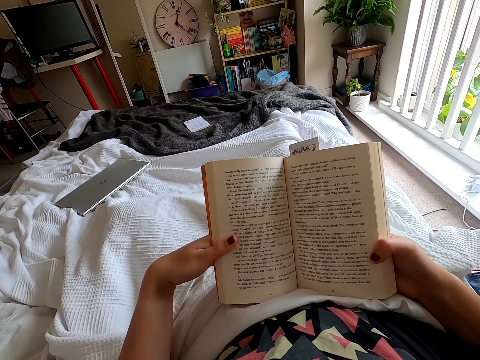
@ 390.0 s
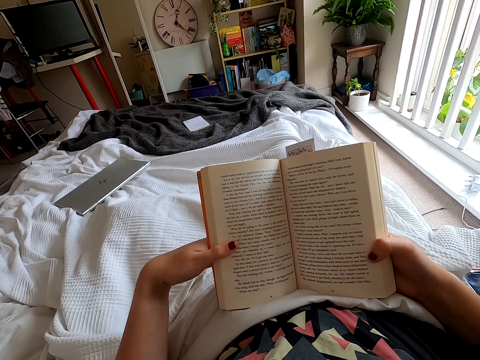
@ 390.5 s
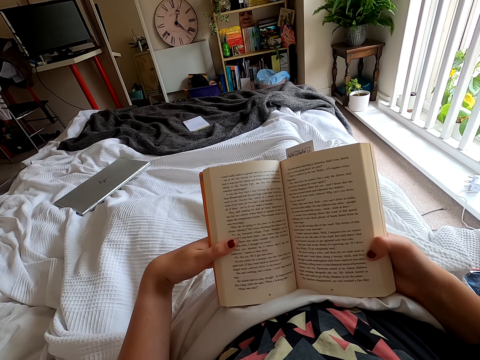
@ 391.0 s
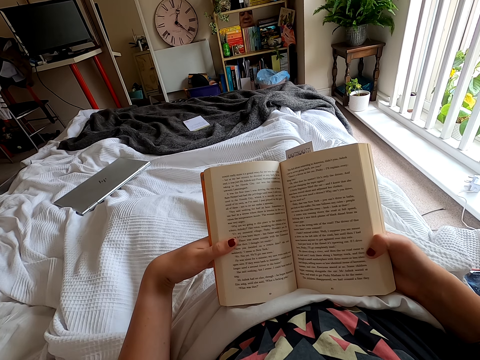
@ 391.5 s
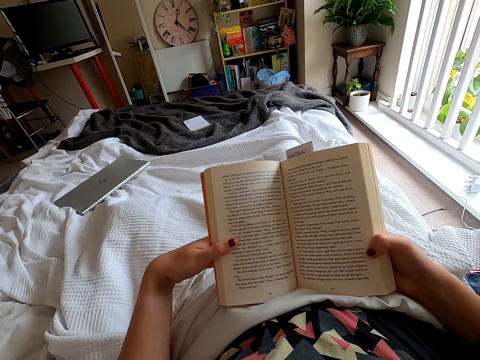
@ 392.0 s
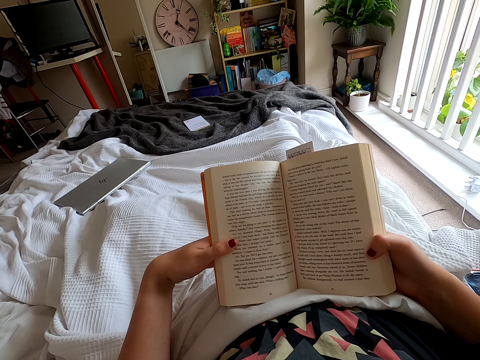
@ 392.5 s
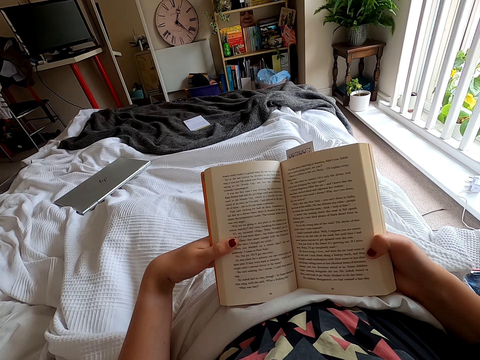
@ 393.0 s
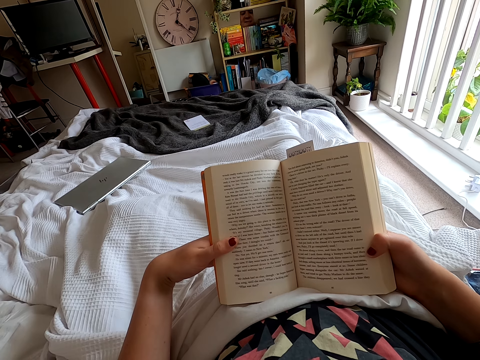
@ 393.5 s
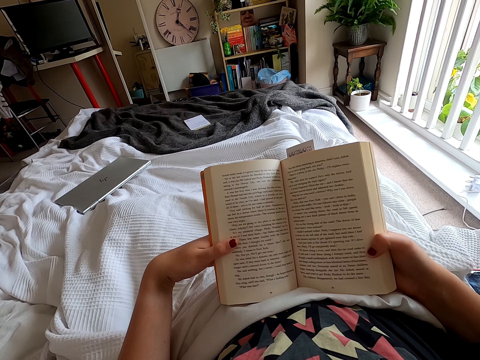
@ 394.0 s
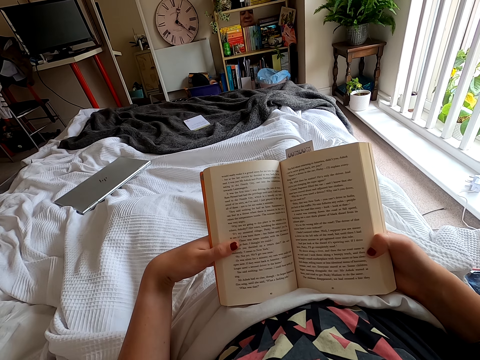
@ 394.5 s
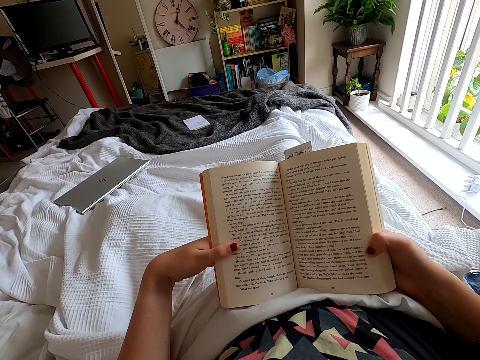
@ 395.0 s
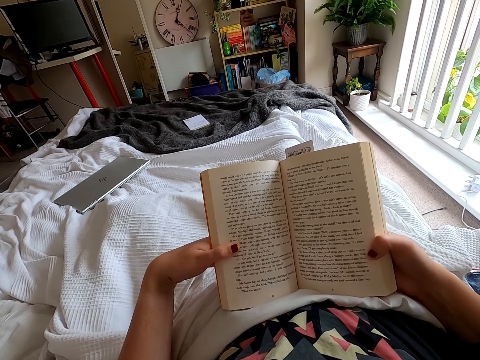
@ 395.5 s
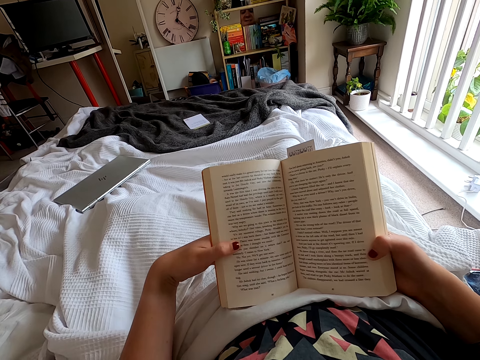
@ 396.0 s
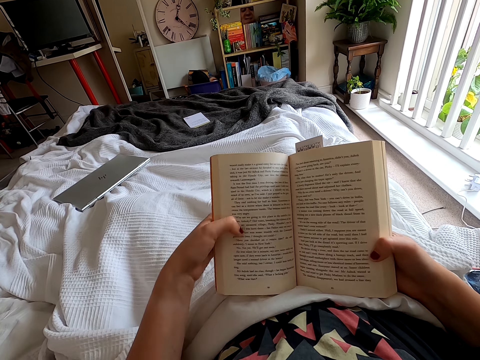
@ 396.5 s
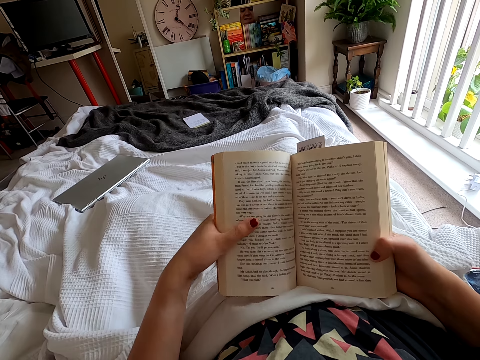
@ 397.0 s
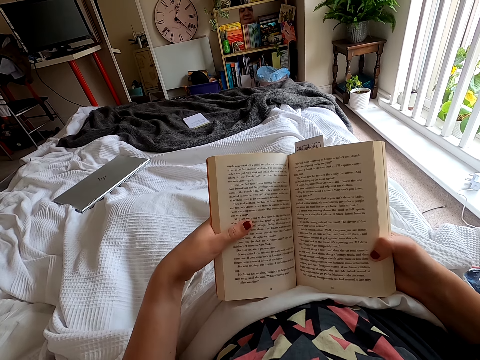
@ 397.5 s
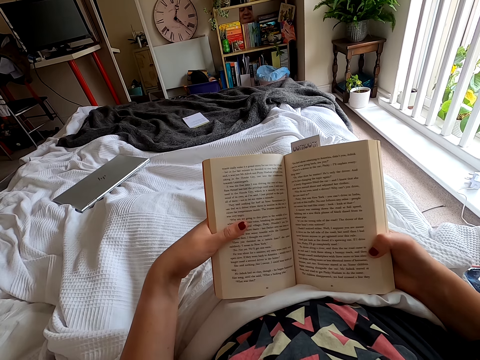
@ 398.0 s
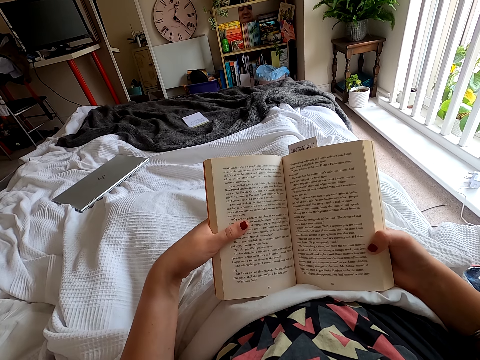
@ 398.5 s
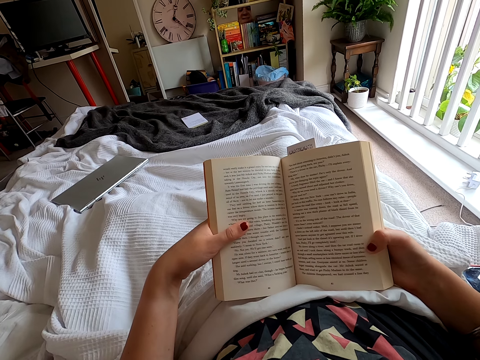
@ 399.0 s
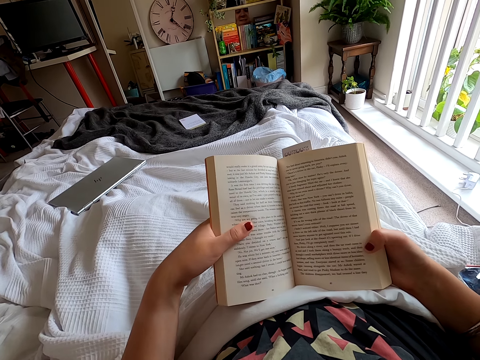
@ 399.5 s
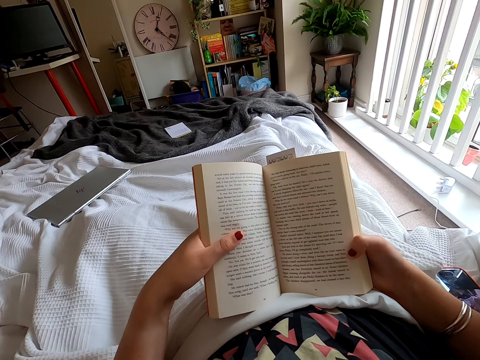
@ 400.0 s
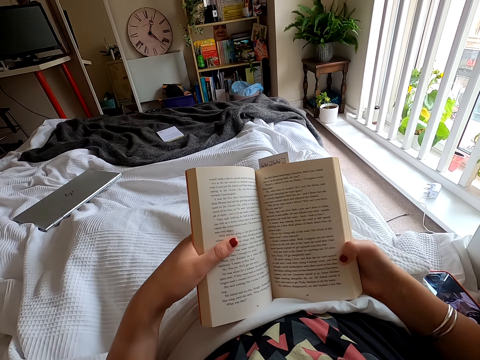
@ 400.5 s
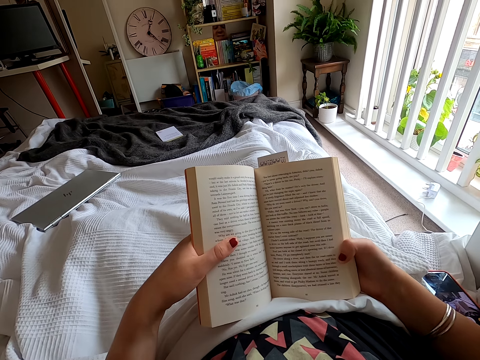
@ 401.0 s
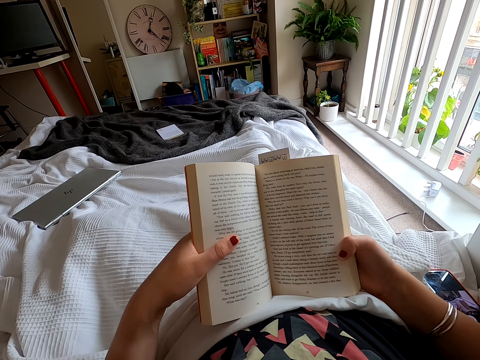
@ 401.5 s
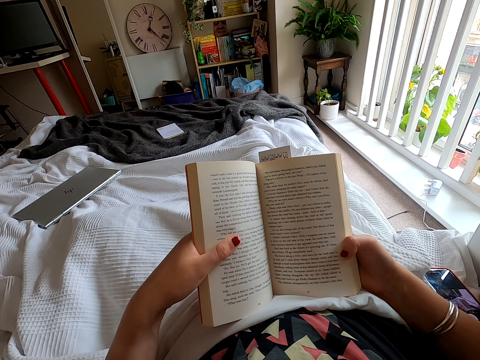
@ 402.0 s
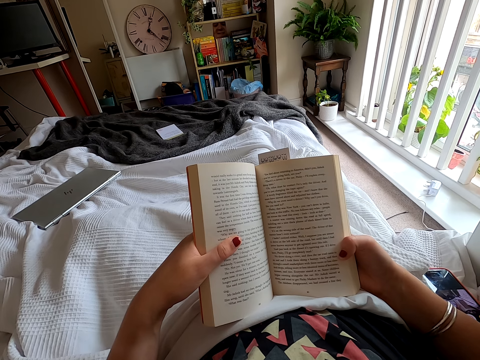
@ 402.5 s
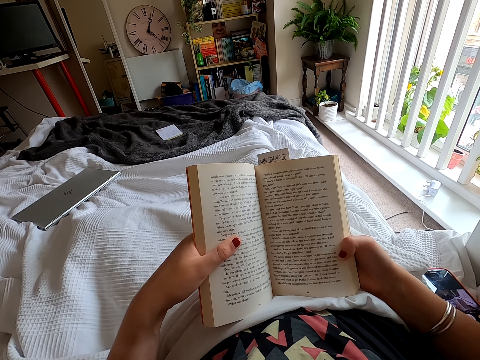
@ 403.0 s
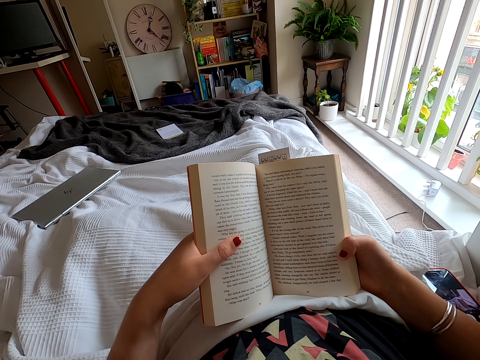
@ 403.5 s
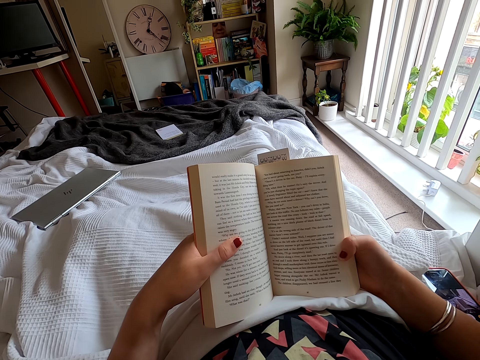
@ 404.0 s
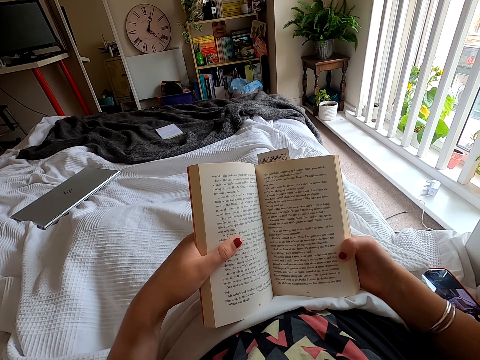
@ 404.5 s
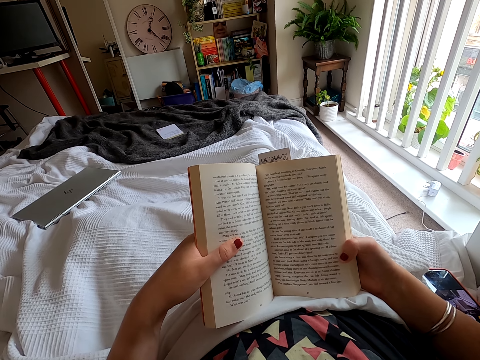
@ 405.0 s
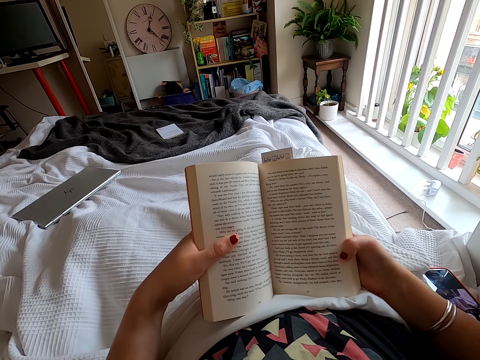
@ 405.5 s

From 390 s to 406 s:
The camera wearer moves a finger. They peruse a book. They look around.

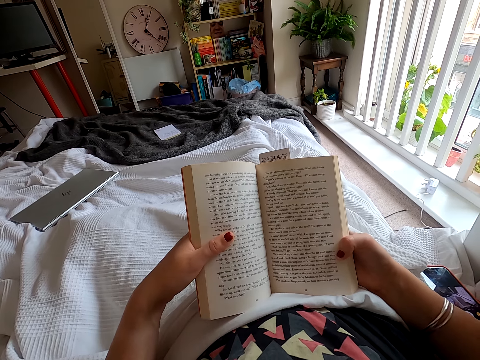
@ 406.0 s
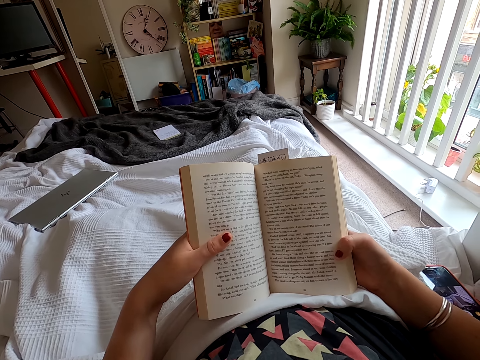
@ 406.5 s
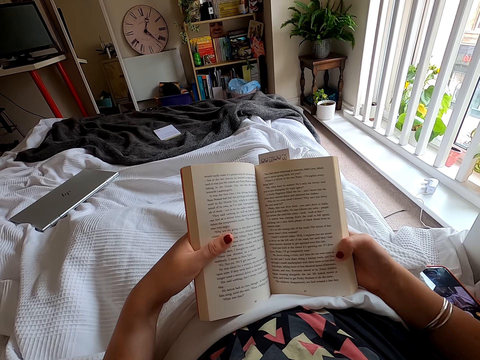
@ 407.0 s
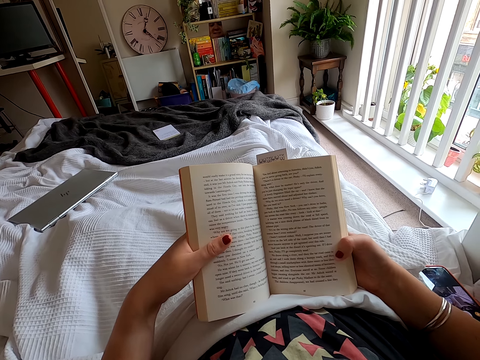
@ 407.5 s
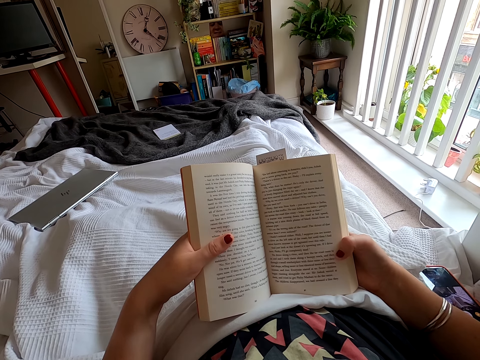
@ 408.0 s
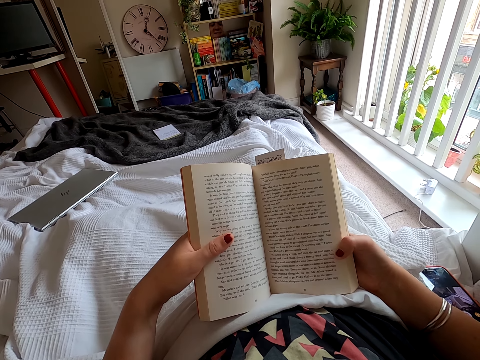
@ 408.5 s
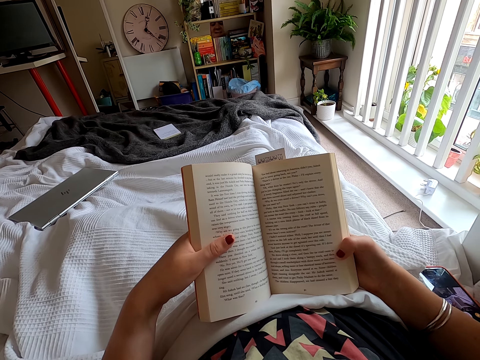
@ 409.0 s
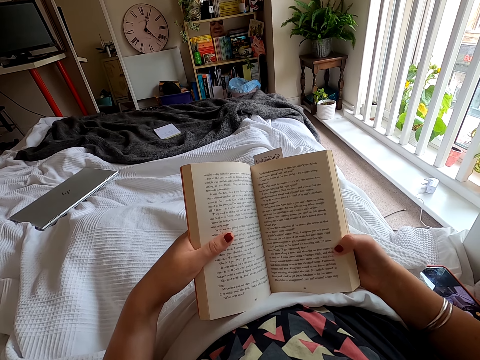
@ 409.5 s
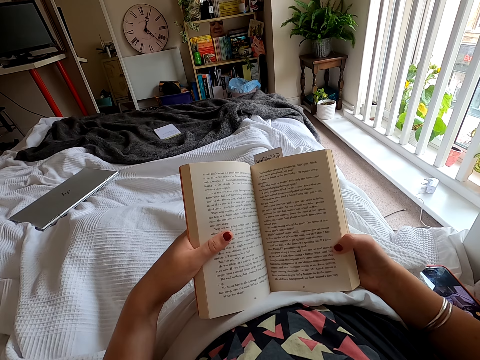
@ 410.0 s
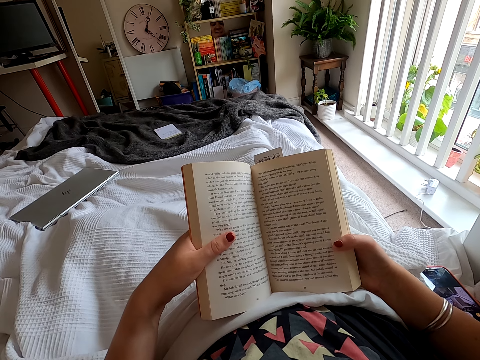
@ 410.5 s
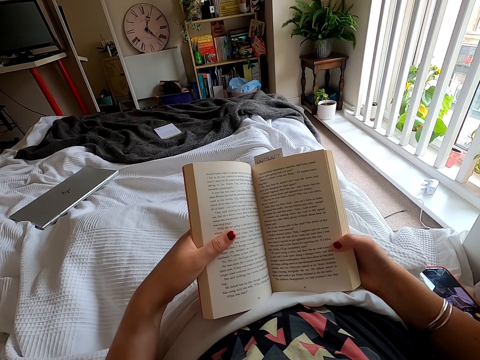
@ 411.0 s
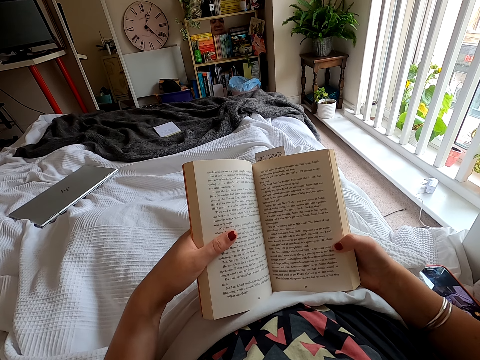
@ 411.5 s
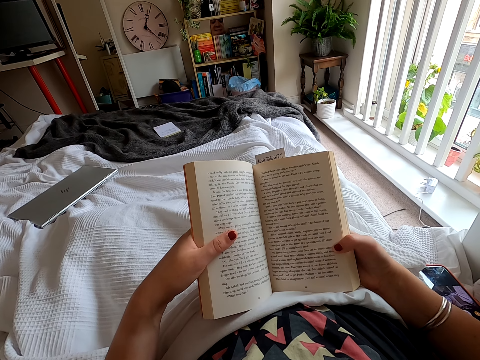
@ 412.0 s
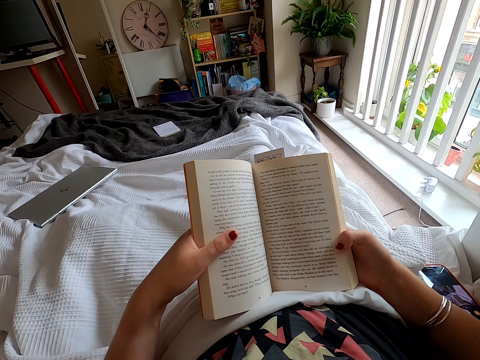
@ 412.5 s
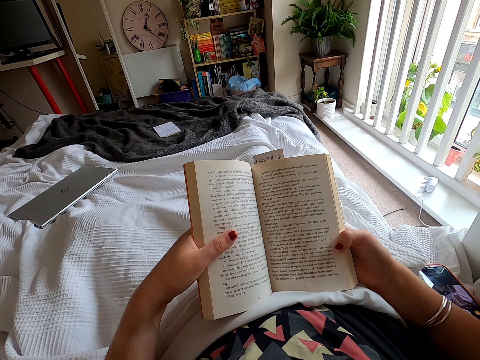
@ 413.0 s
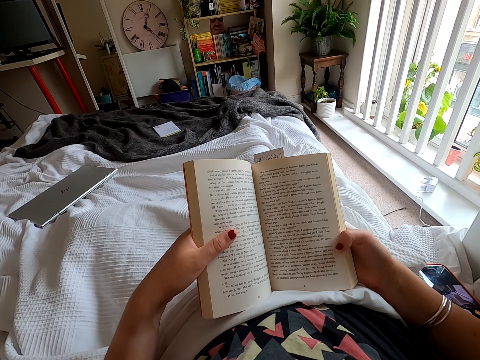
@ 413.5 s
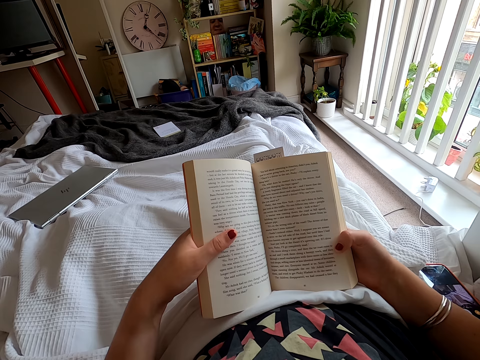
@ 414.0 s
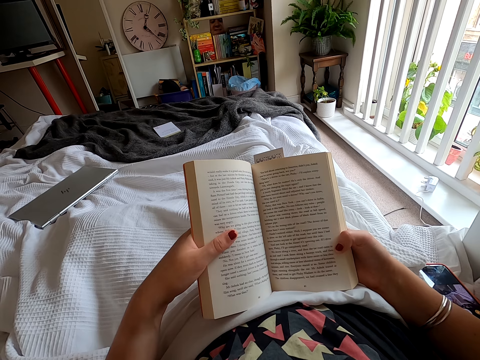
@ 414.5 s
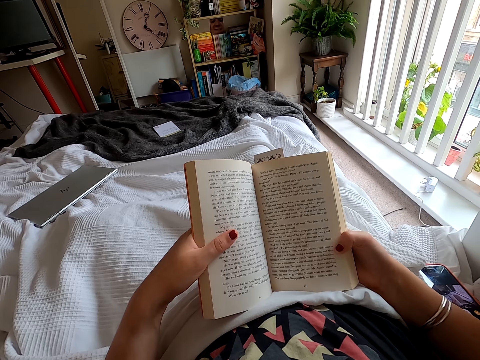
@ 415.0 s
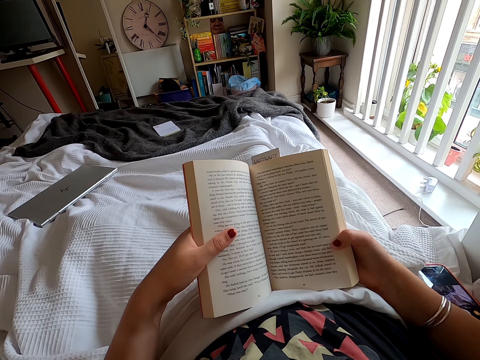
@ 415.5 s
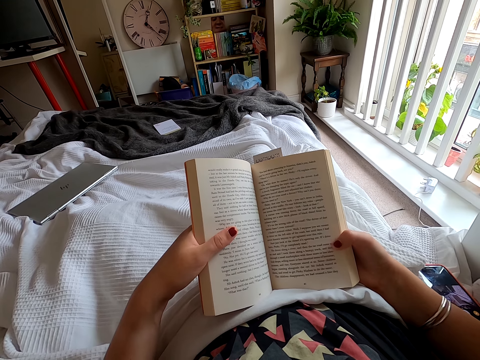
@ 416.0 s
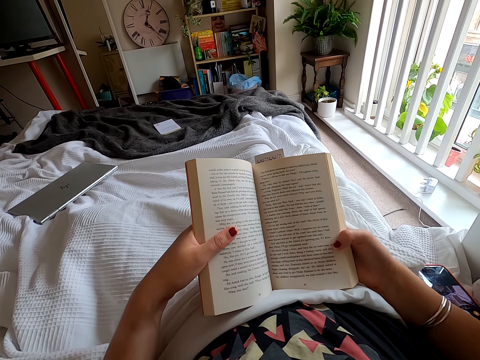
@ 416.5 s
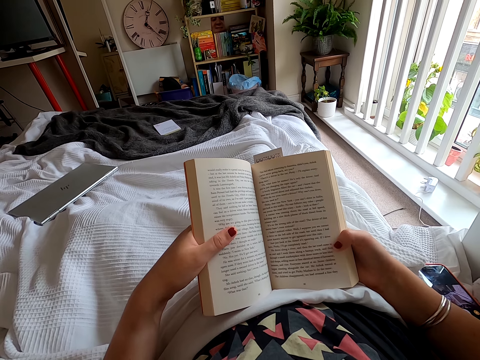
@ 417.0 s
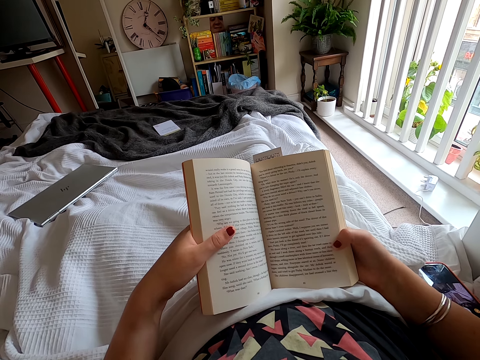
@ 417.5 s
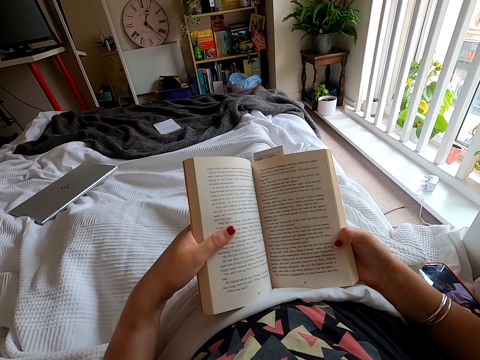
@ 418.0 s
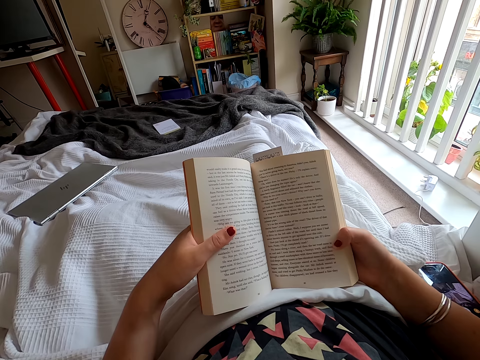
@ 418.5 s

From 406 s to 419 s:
The camera wearer peruses a book.
